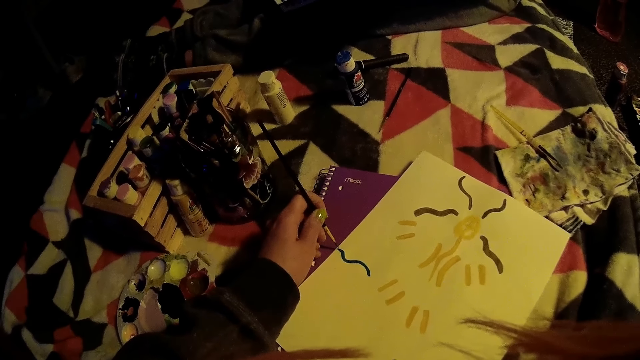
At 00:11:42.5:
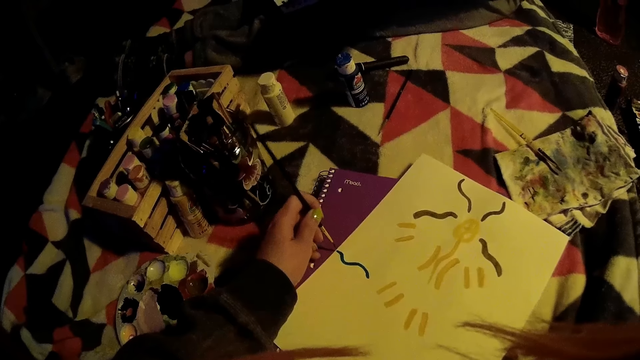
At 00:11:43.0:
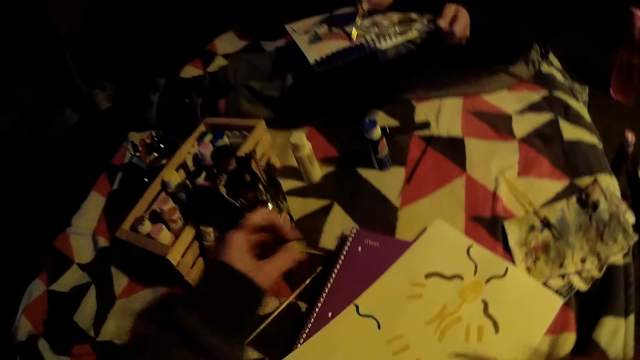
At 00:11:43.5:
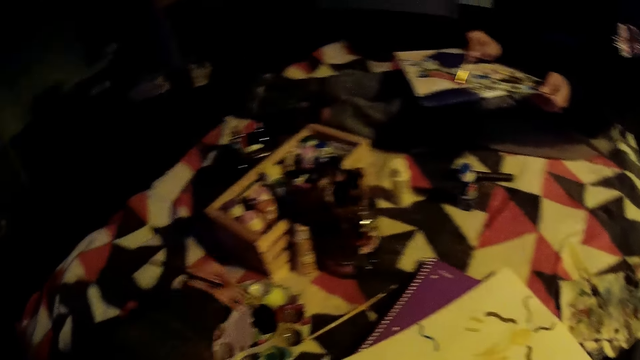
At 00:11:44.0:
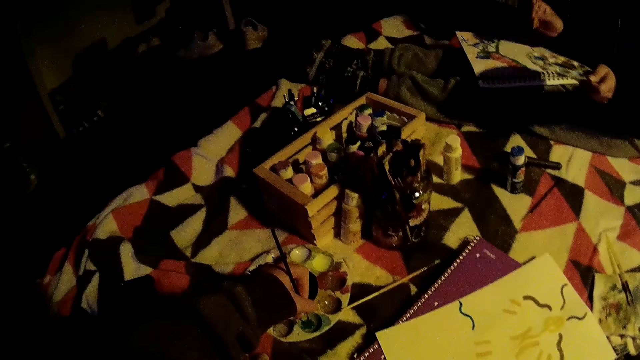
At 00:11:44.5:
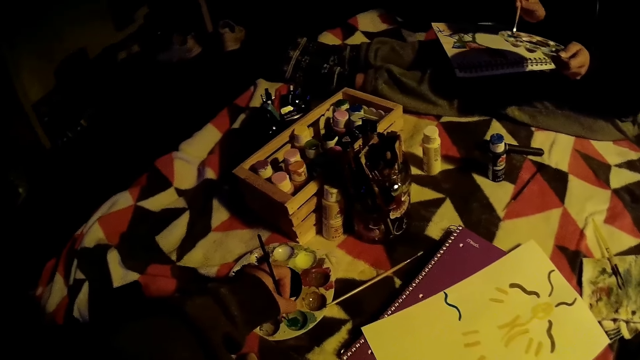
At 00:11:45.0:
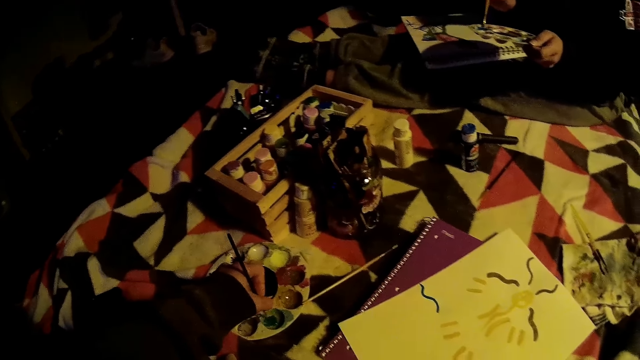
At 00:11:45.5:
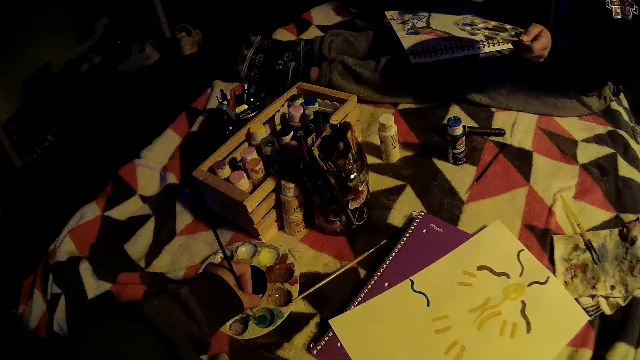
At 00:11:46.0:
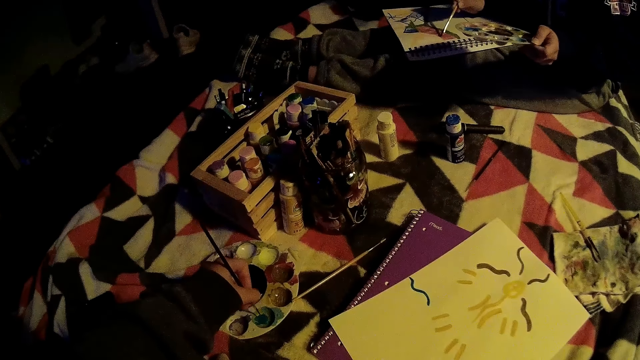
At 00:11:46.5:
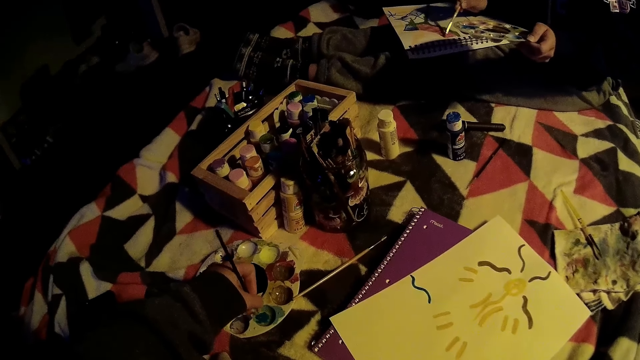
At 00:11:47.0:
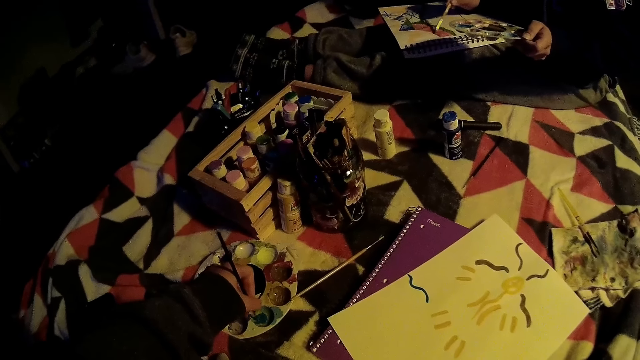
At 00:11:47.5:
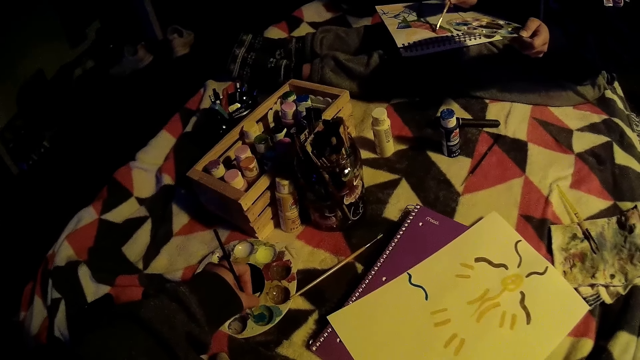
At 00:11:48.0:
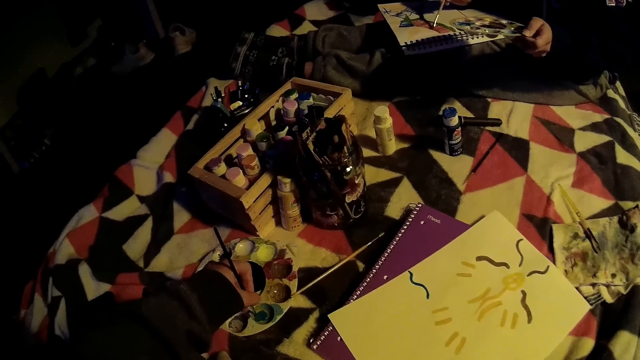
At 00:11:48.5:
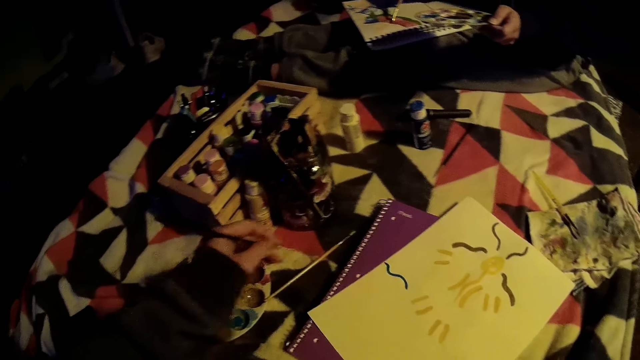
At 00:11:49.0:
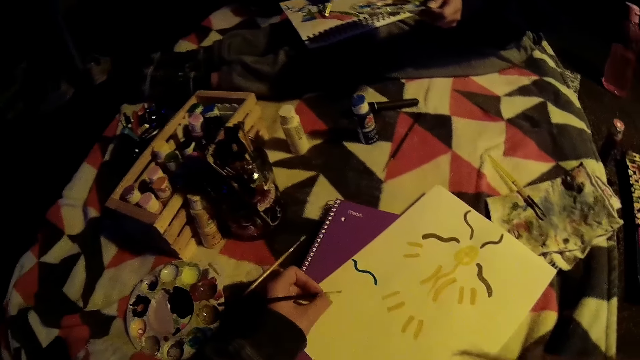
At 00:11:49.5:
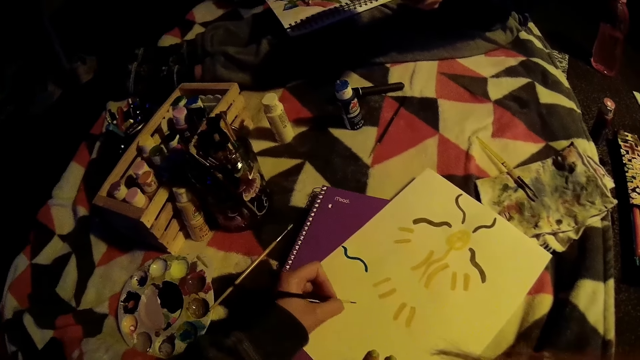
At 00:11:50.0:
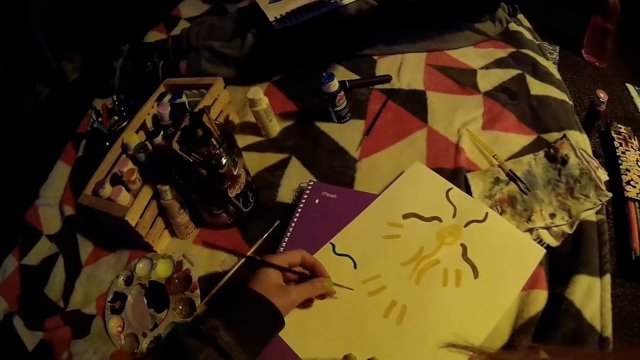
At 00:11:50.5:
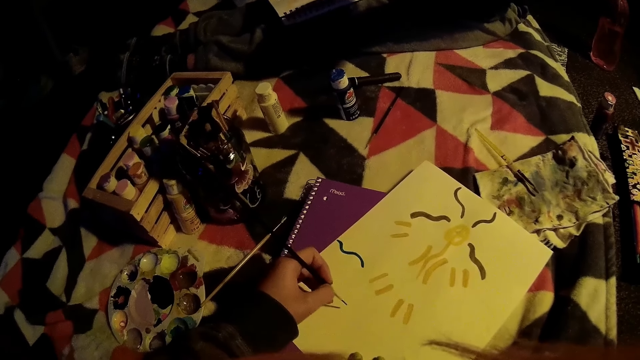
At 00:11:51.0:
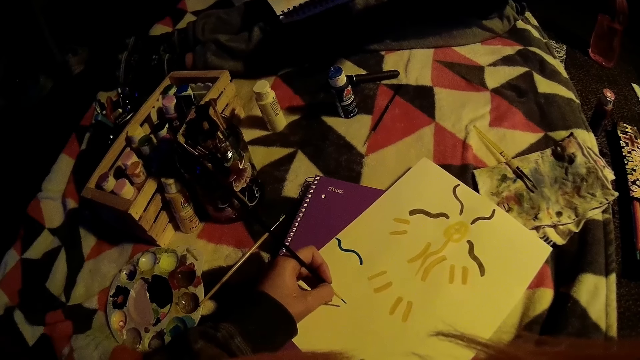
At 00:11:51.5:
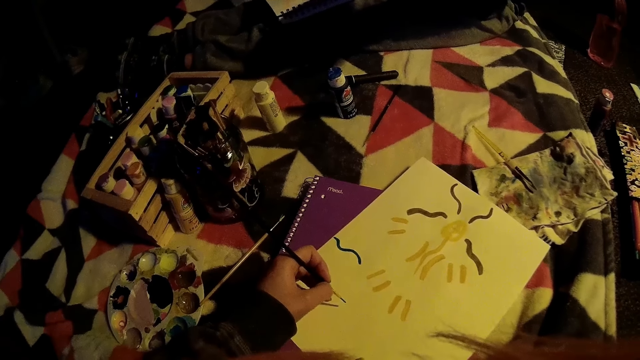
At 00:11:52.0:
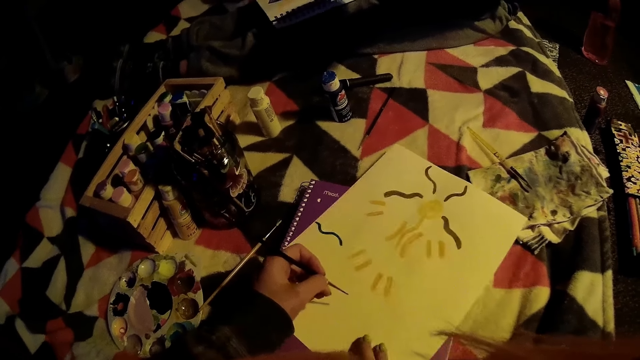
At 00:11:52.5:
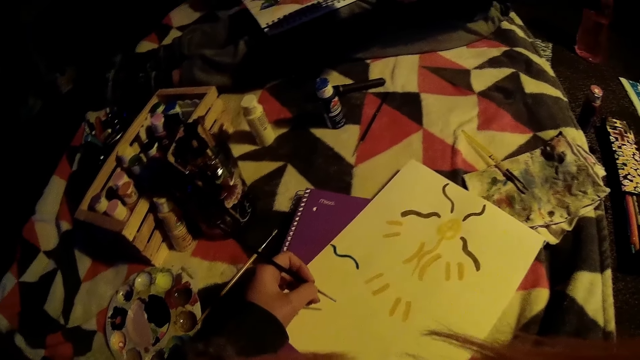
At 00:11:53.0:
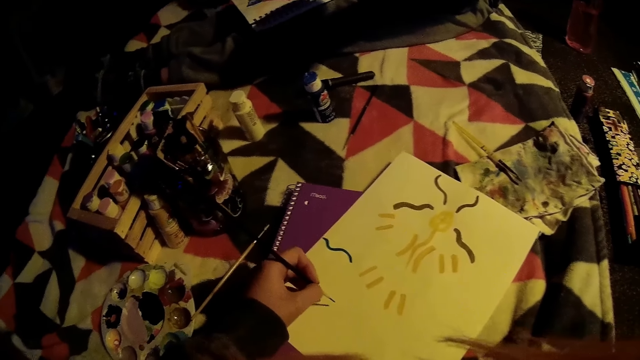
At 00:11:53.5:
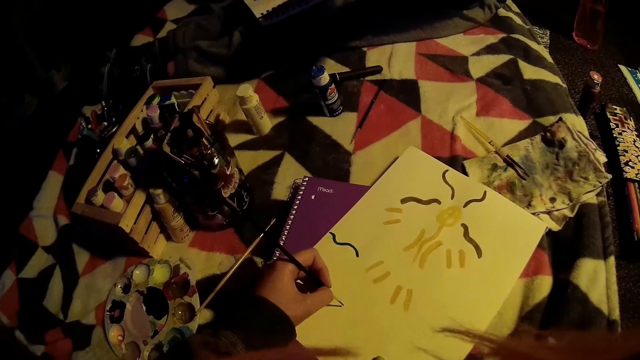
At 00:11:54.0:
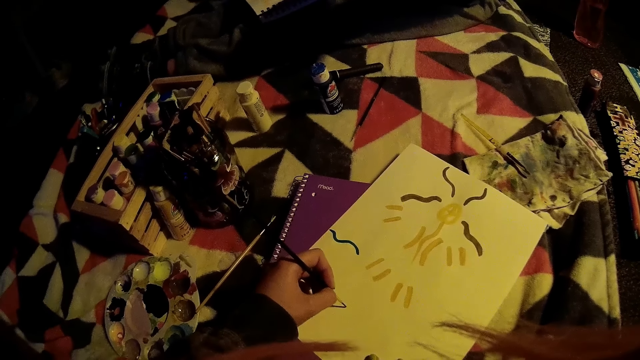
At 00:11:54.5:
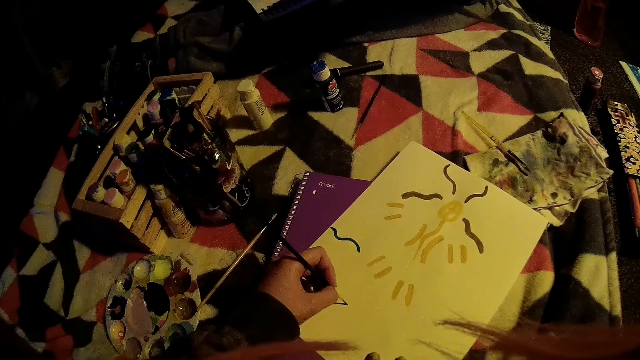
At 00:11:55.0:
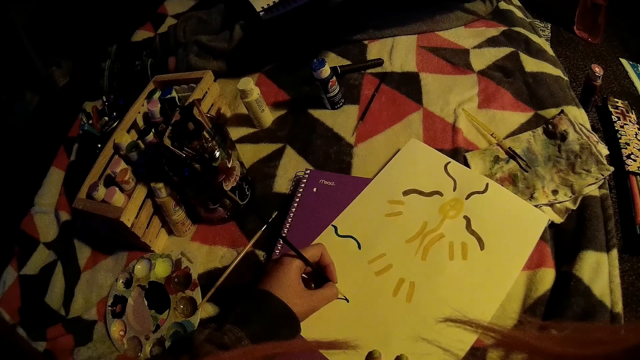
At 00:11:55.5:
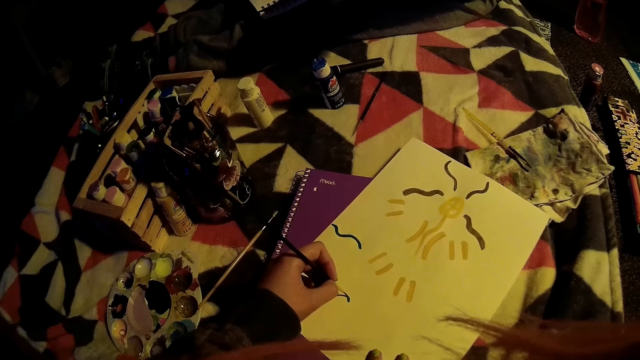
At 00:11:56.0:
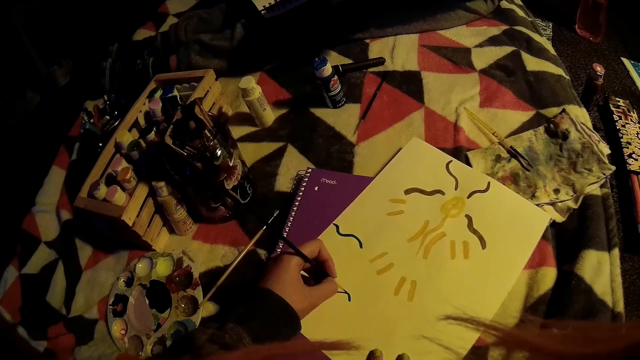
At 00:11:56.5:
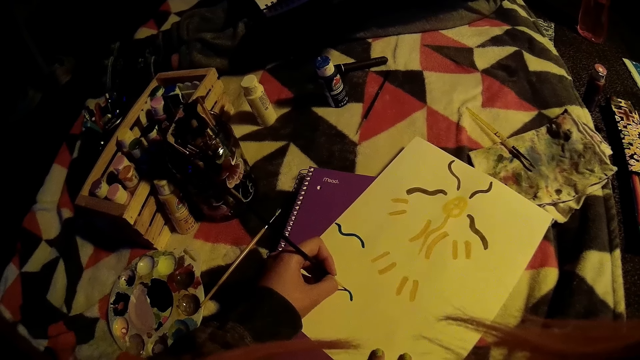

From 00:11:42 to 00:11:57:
The camera wearer lifts the watercolor pencil and dips the watercolor pencil in the pallet. She scoops paint with the brush in her left hand. A woman scoops paint from the paint tray with the brush. The woman paints on the painting book with the brush. The camera wearer removes the watercolor pencil from the pallet. She puts the watercolor pencil on the paper. She pushes the drawing paper. She paints on the painting book with the brush.

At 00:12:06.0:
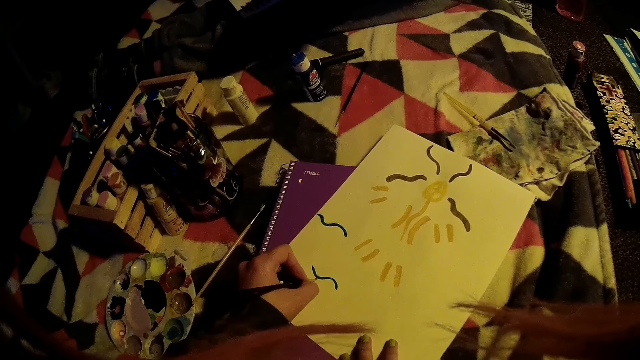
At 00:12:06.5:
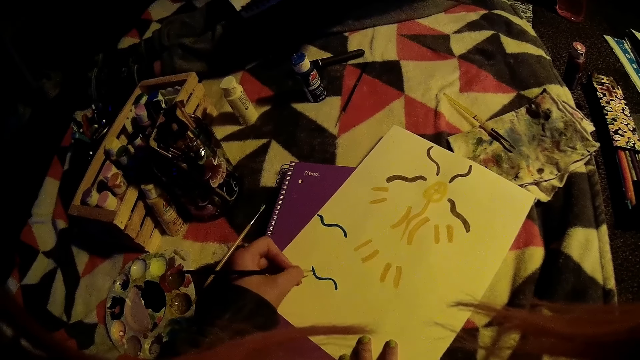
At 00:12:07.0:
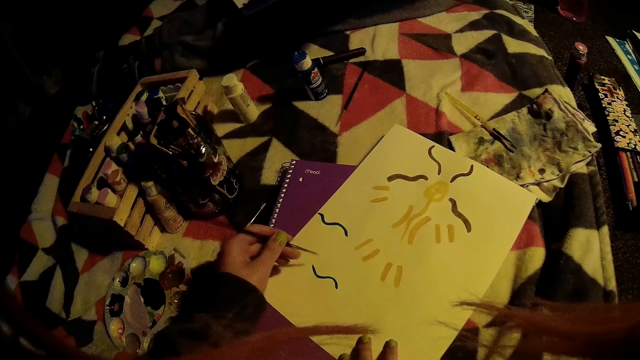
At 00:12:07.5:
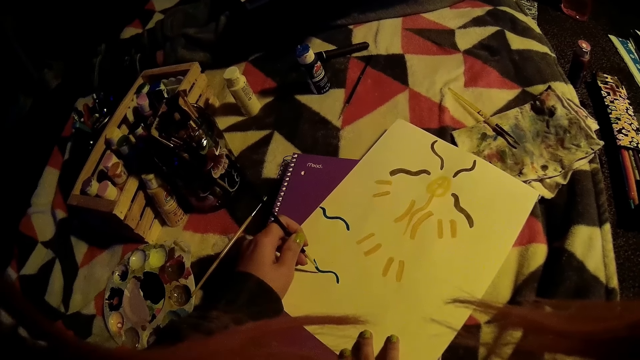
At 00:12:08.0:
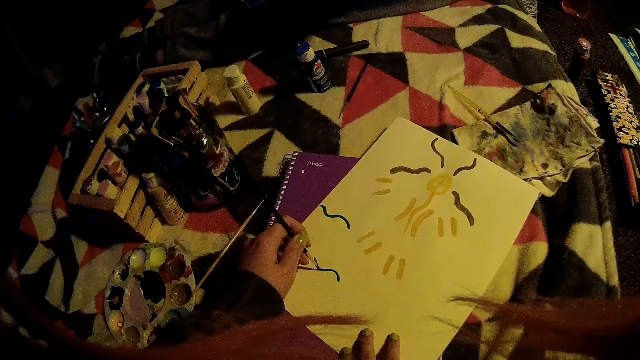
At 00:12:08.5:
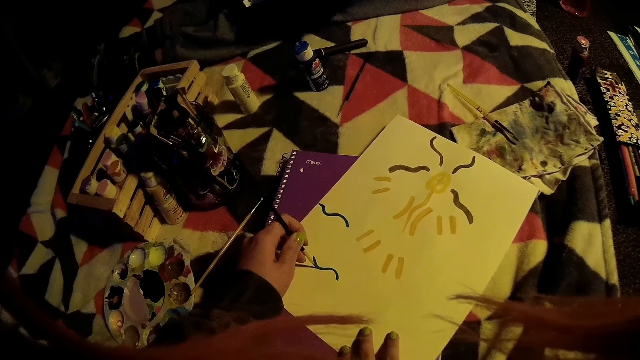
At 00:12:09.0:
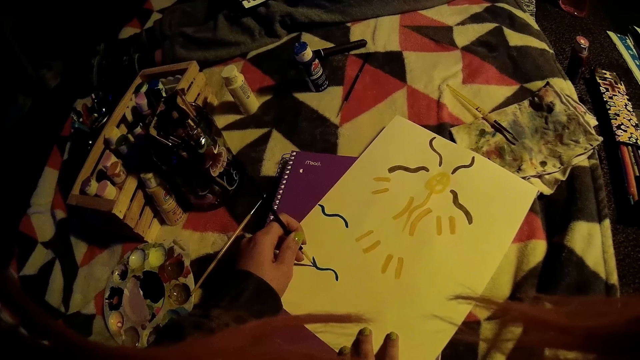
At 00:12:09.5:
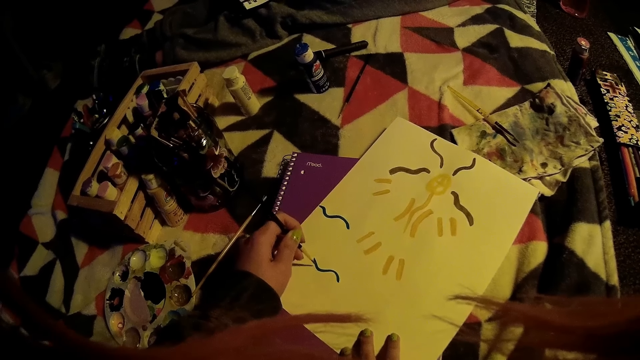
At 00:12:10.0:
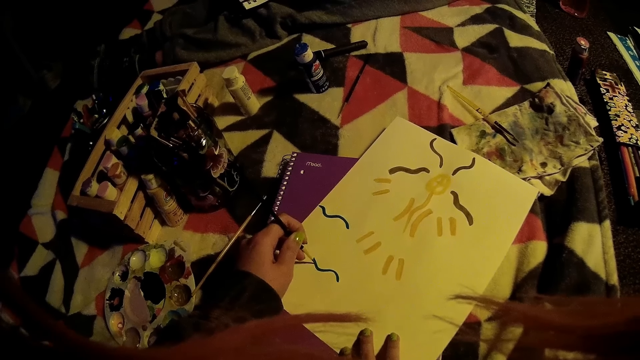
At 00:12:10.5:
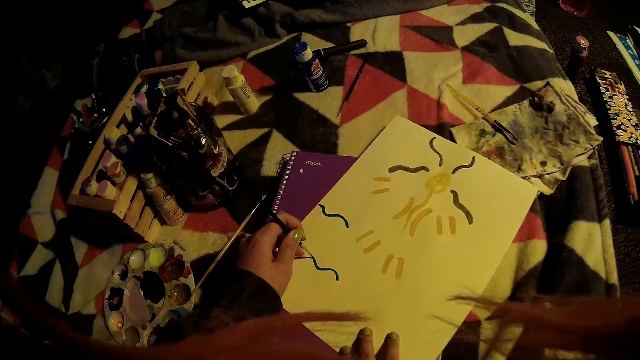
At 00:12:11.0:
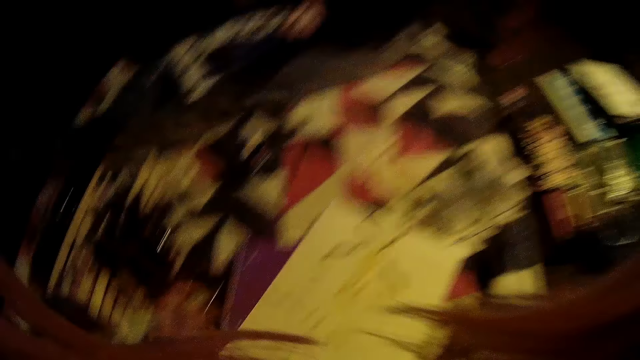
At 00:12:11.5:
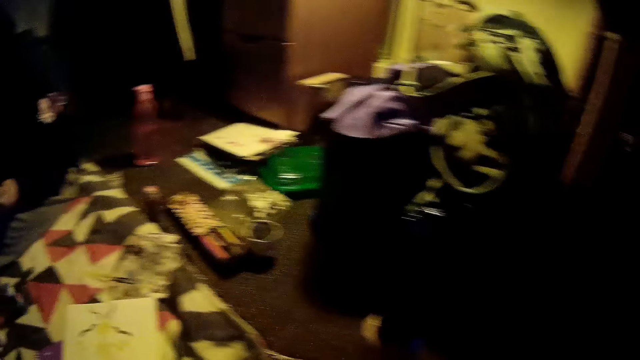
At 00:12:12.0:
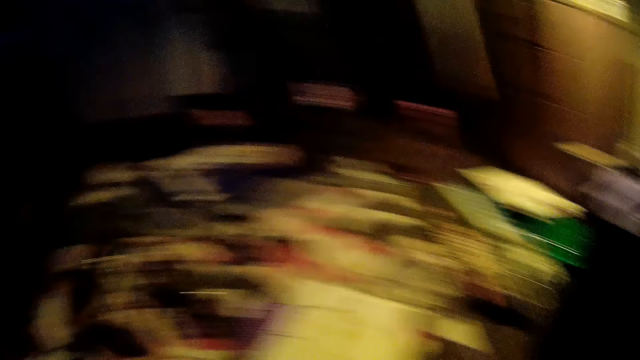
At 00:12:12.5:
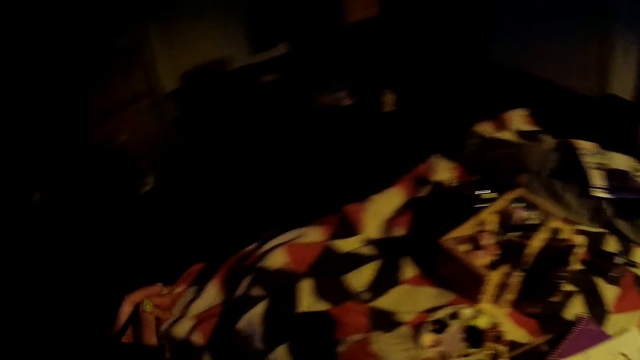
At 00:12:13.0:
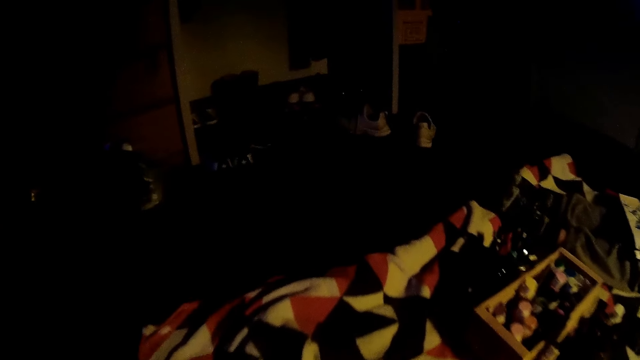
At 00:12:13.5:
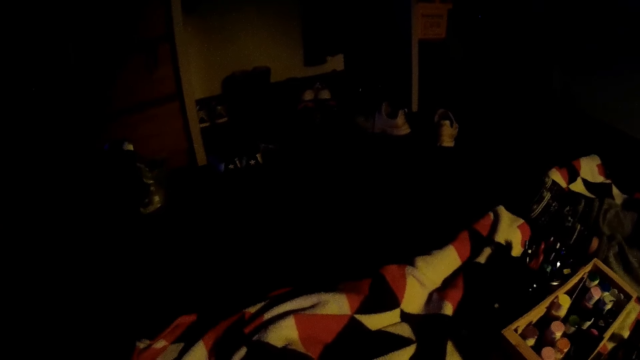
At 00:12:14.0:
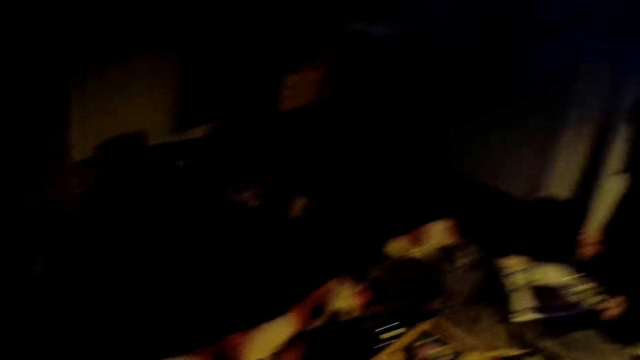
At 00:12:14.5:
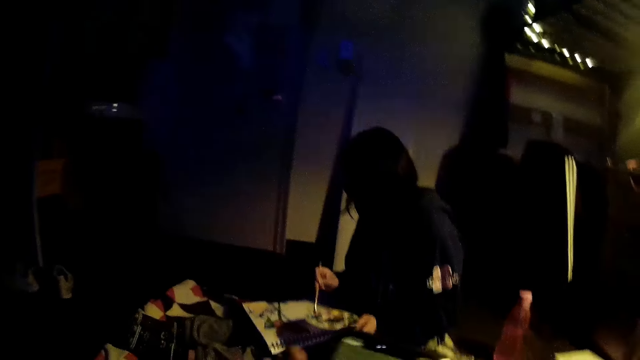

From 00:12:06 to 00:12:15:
The camera wearer lifts her hand up.
